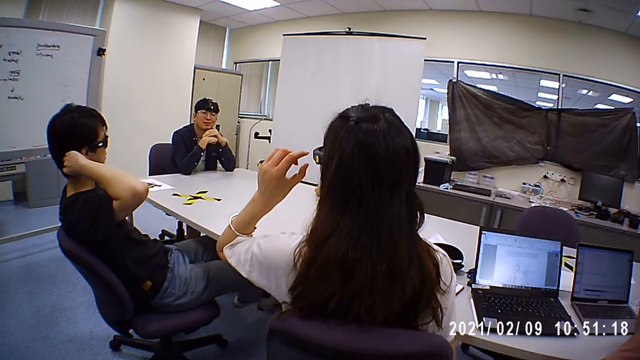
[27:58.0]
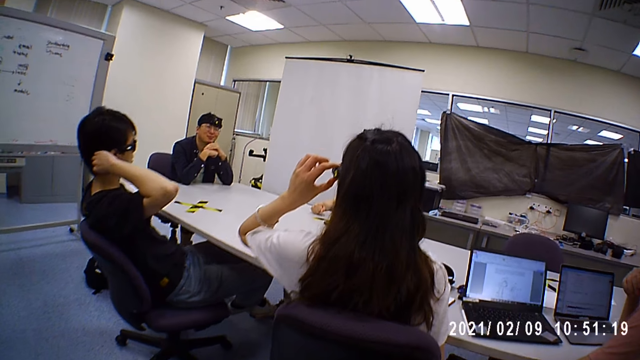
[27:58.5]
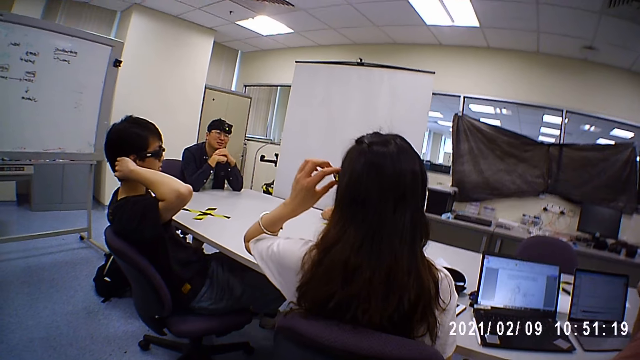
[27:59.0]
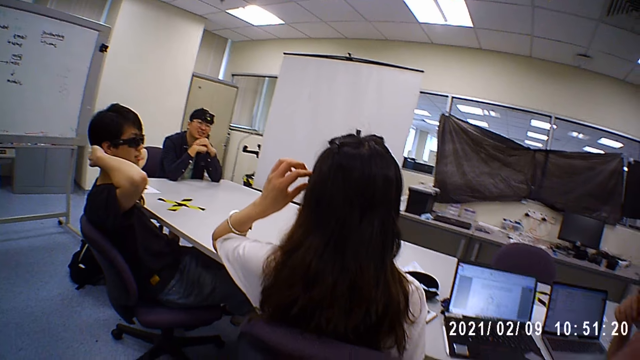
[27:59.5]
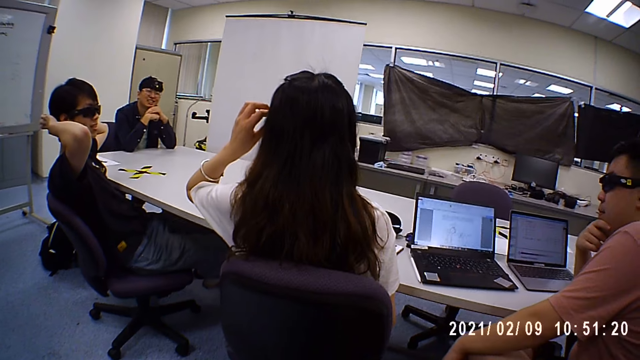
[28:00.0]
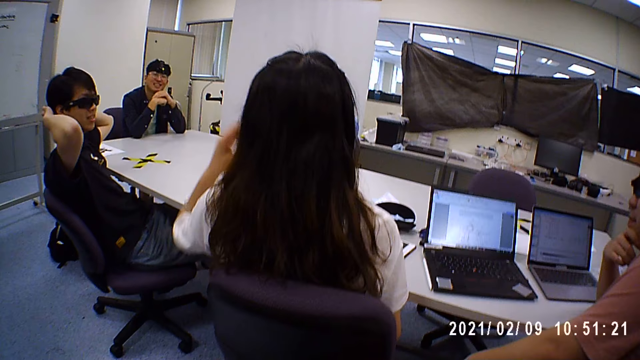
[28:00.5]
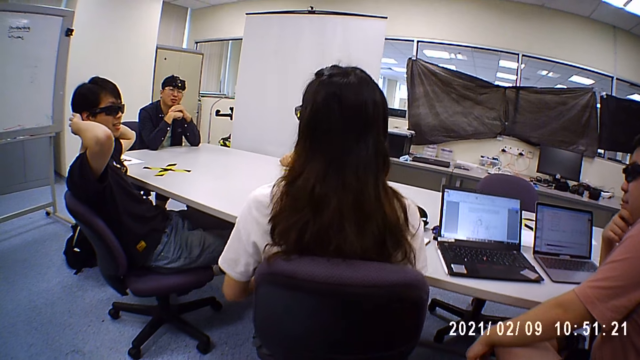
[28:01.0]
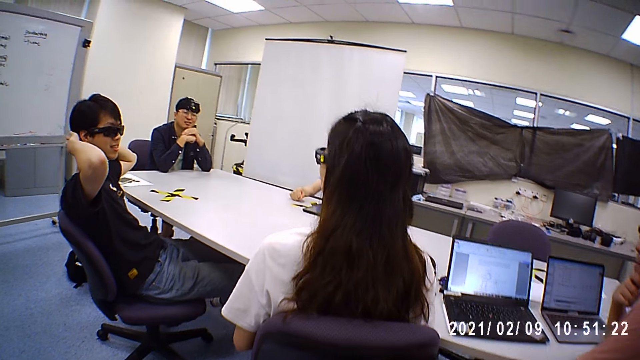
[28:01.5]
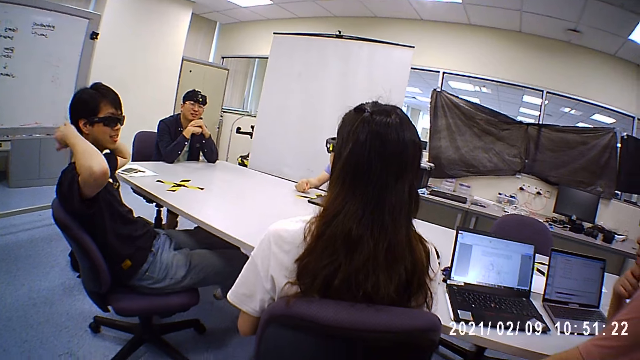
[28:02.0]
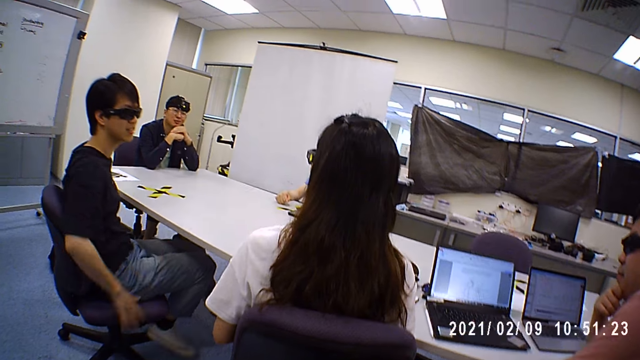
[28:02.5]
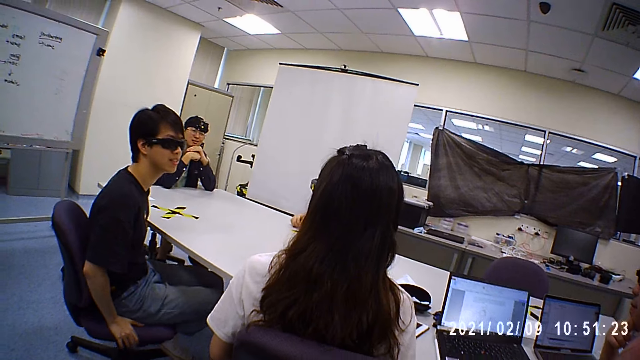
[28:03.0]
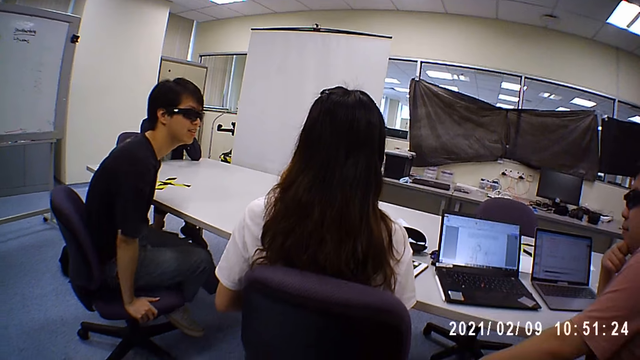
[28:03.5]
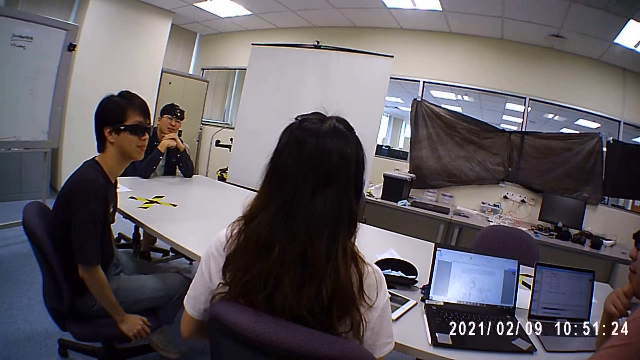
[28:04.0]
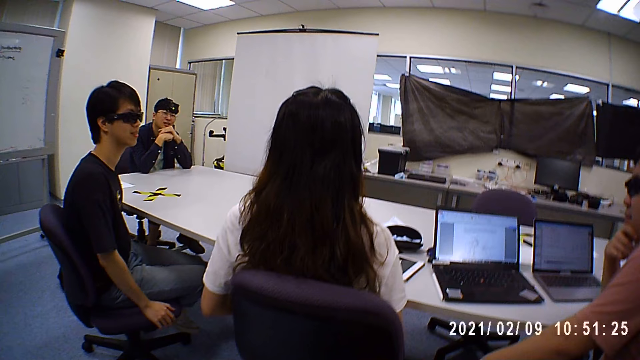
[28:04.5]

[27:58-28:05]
A man asks a lady a question.

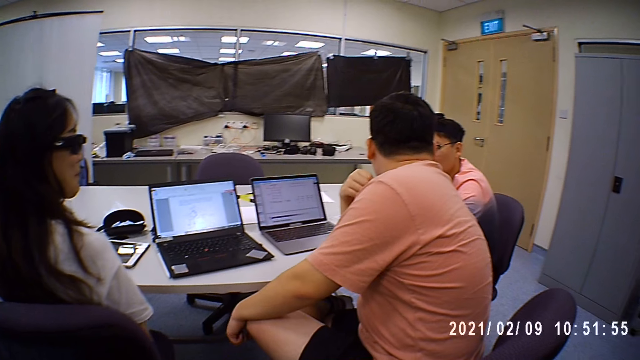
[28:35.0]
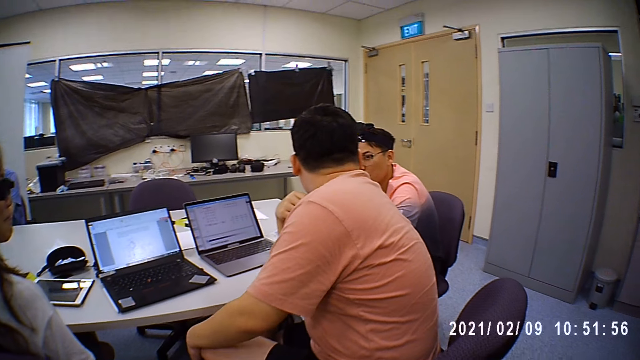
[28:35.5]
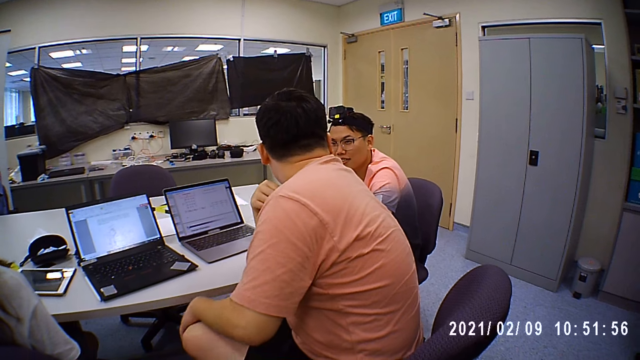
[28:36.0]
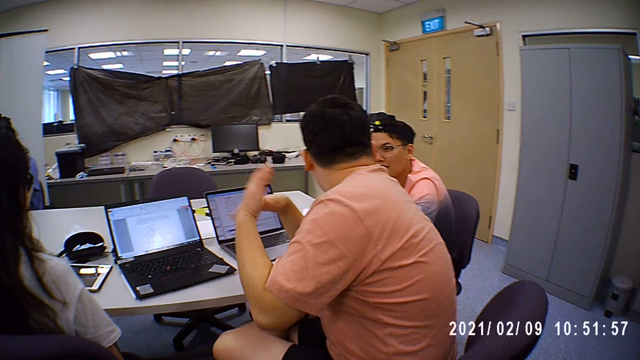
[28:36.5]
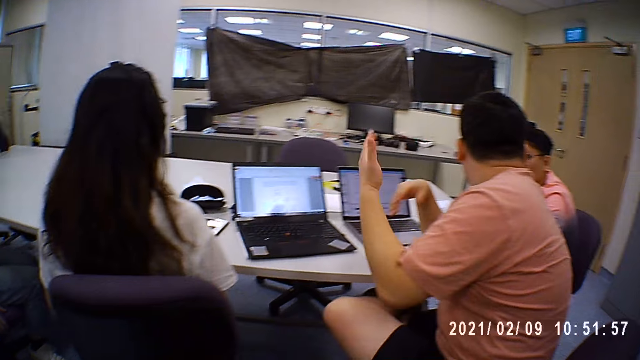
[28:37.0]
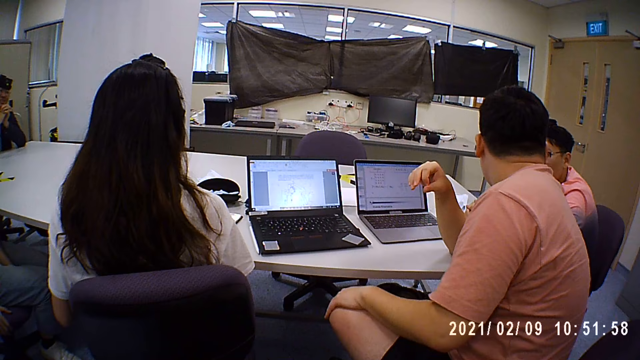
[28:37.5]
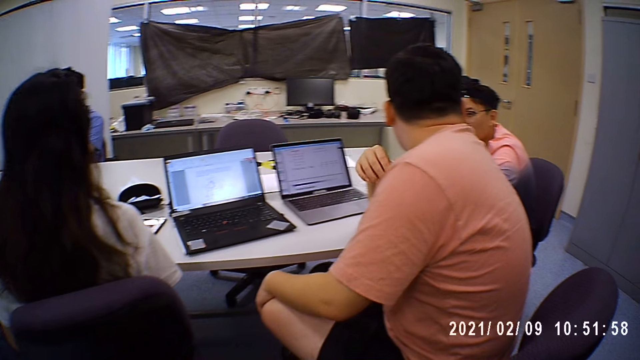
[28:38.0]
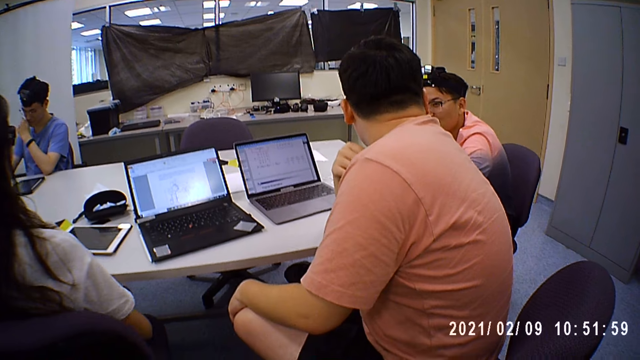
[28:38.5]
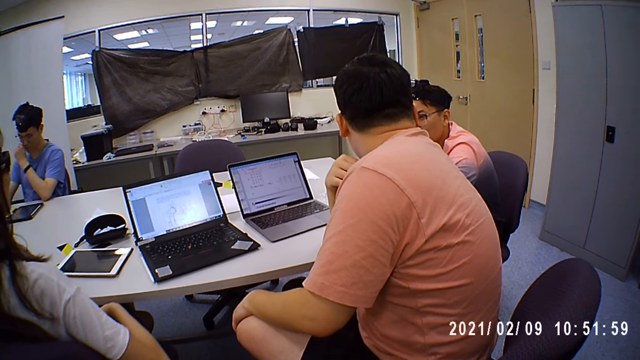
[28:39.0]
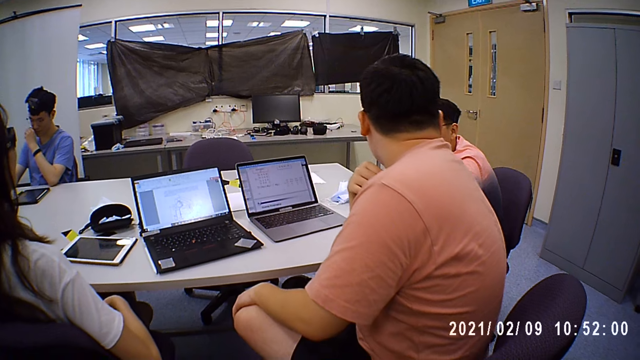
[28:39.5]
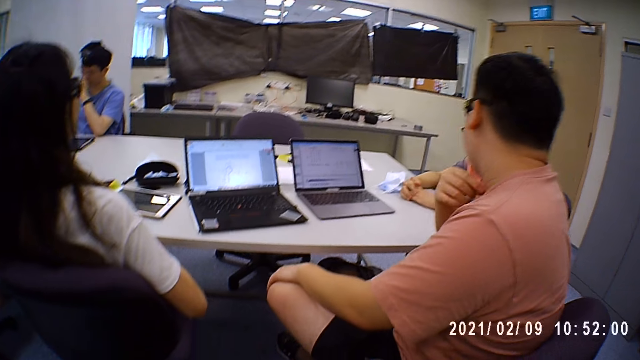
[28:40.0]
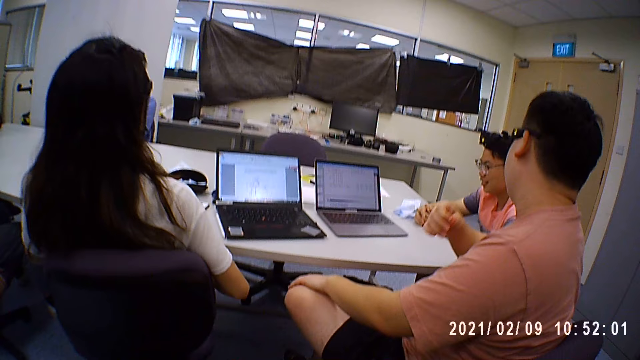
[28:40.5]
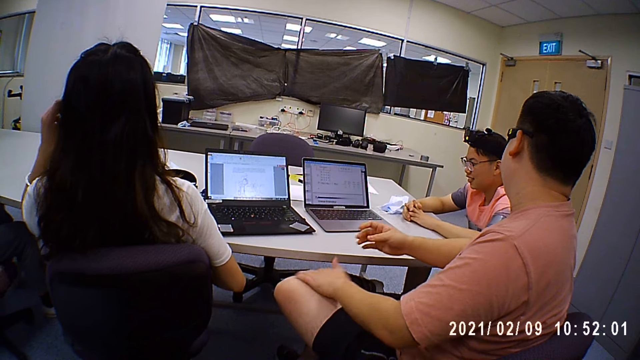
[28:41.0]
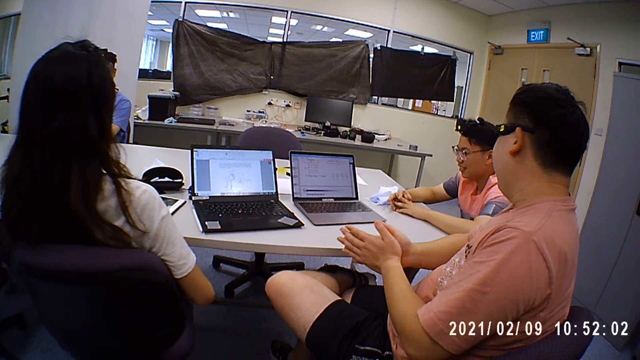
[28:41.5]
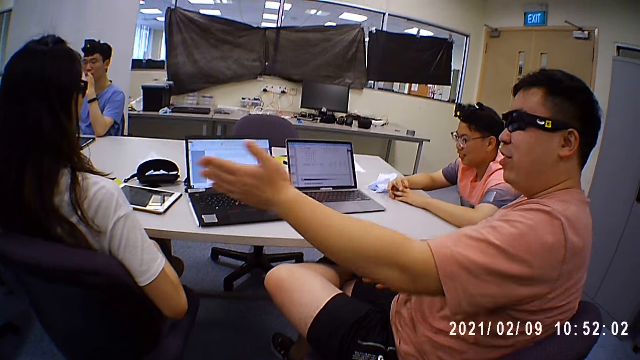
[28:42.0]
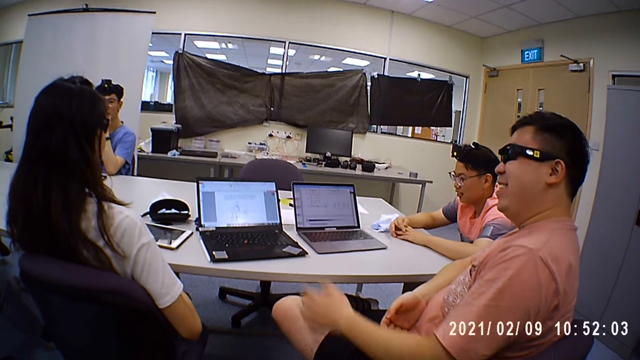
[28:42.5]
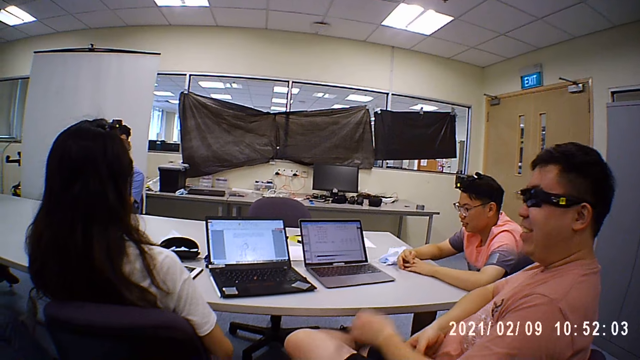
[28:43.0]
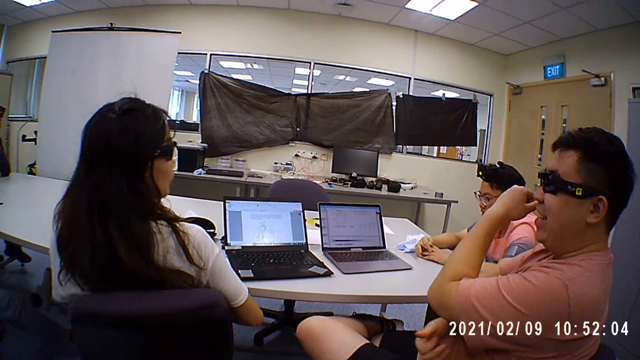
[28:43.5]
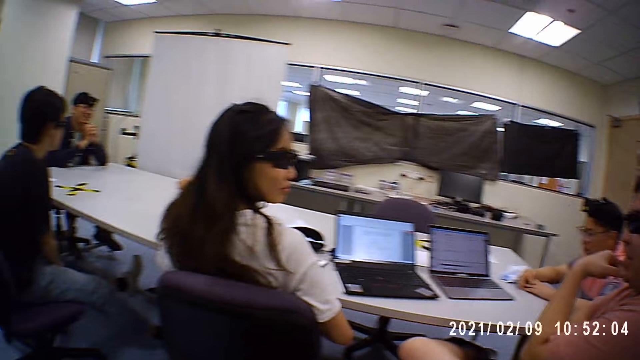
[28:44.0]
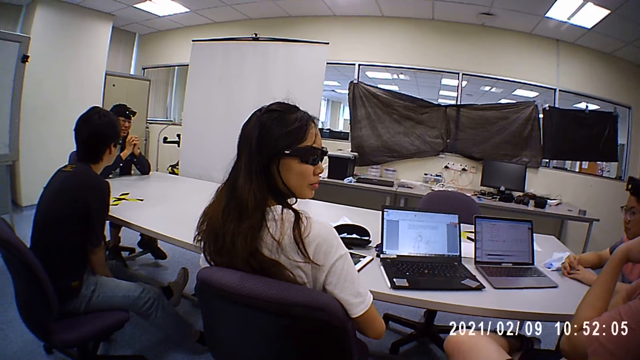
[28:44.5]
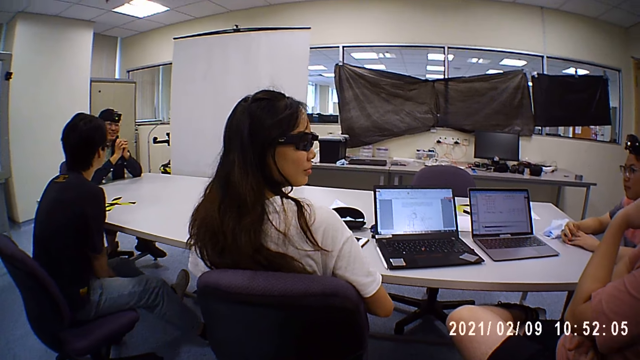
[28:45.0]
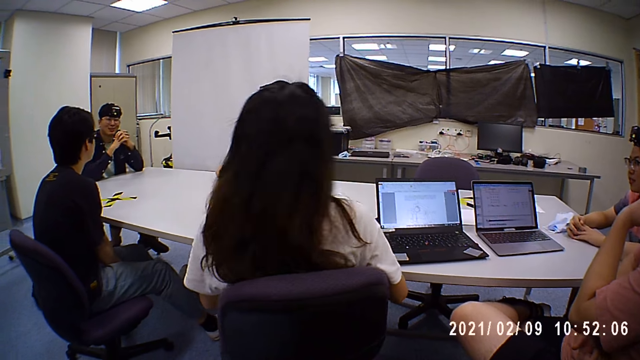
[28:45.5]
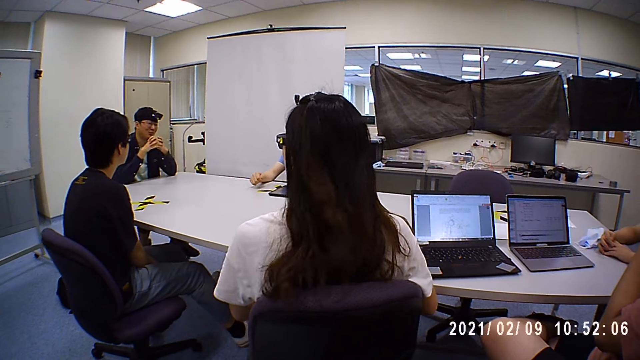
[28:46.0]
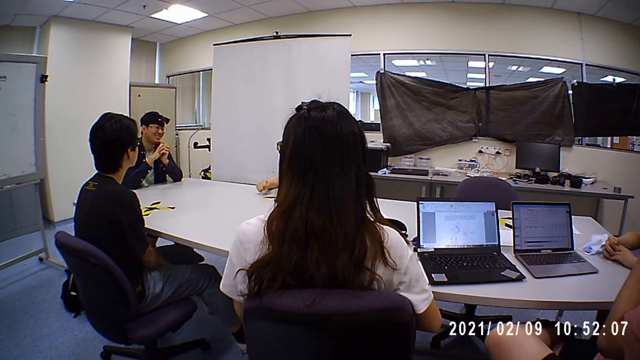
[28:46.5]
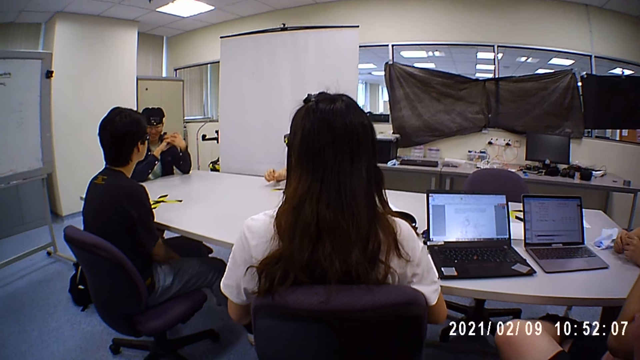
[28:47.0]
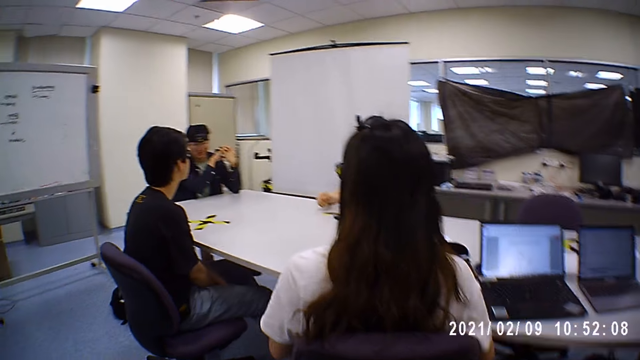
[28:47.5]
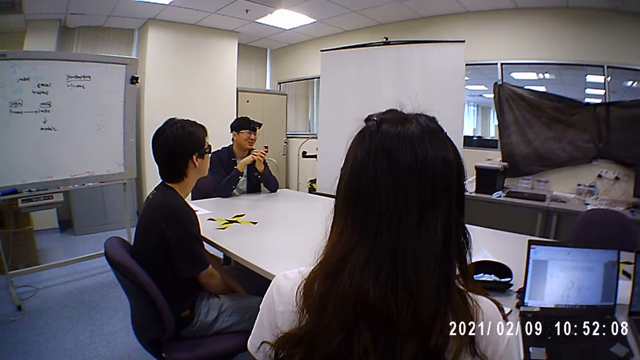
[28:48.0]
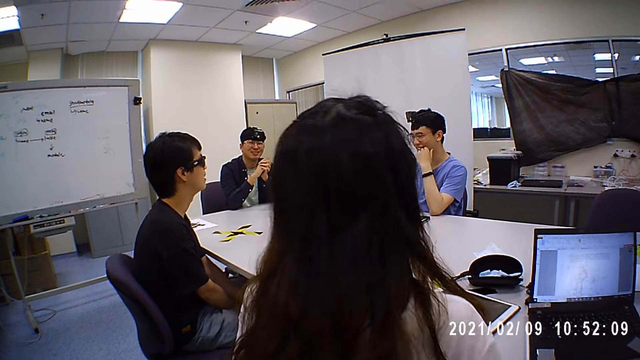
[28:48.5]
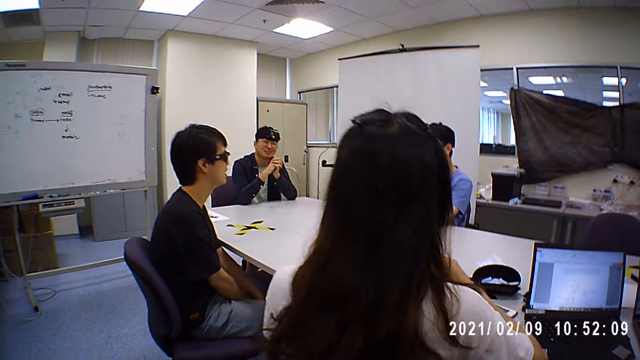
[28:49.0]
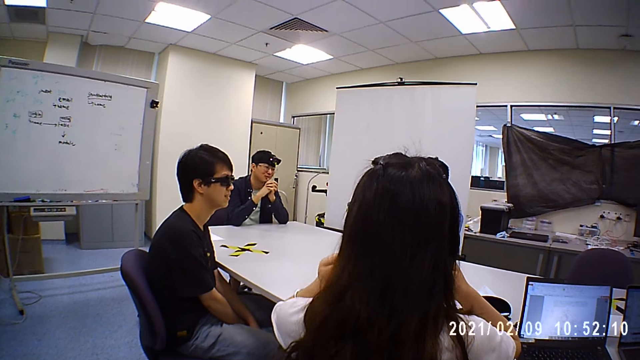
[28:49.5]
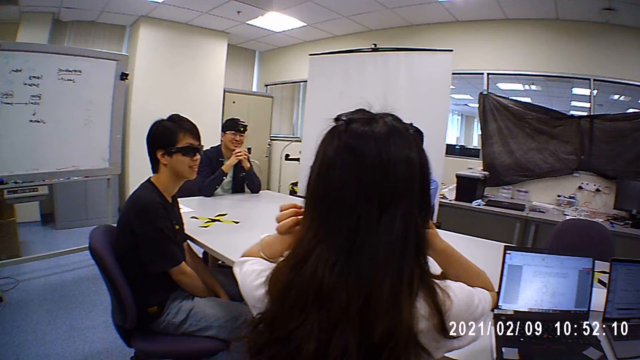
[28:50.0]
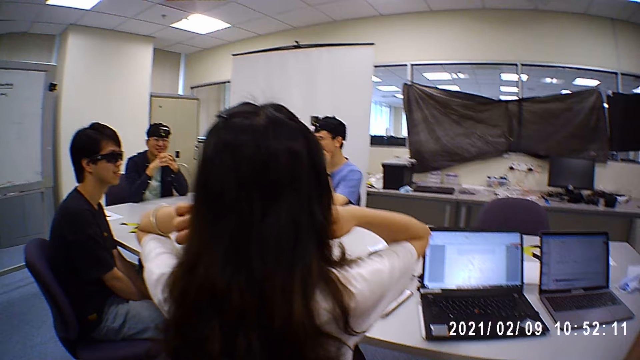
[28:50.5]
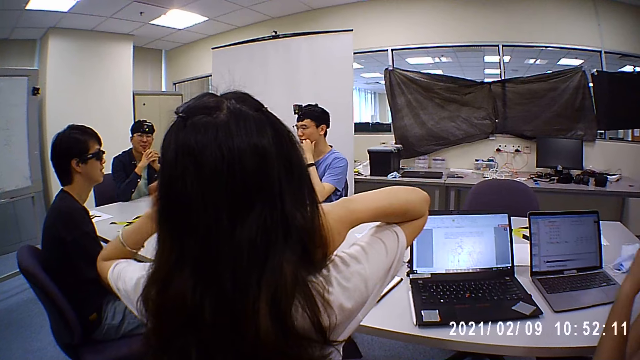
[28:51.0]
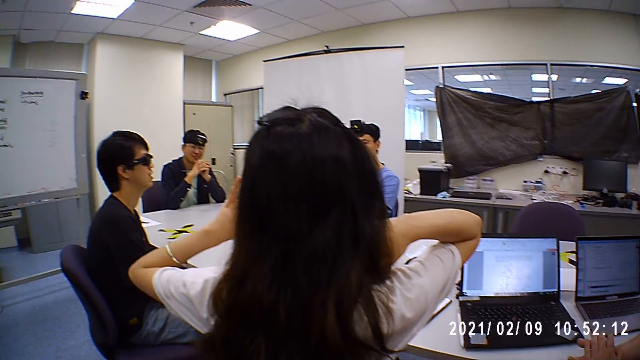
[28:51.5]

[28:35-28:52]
A man talks with another person. The man points at a lady with his left hand.
